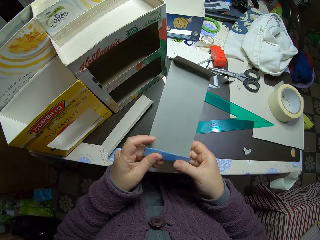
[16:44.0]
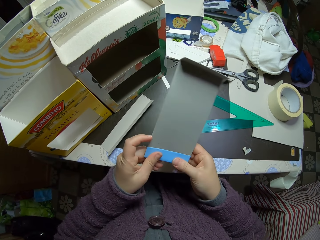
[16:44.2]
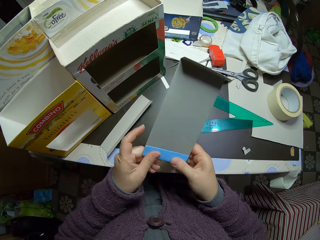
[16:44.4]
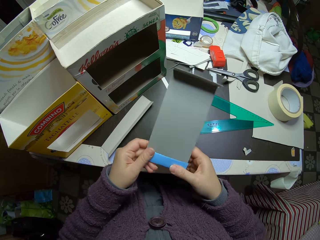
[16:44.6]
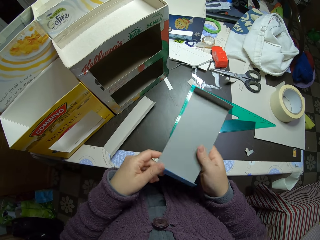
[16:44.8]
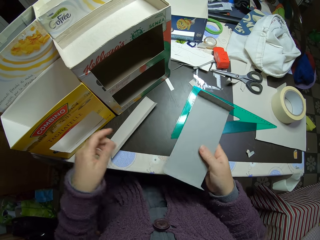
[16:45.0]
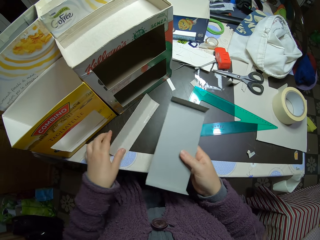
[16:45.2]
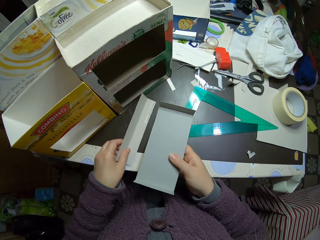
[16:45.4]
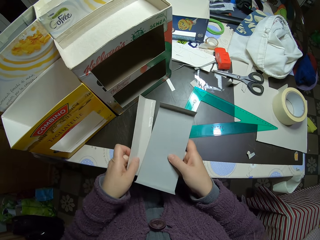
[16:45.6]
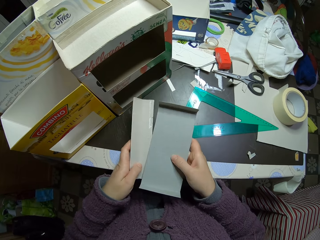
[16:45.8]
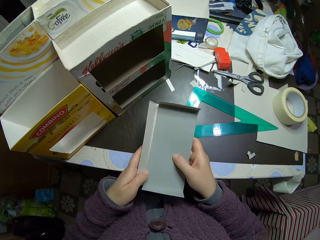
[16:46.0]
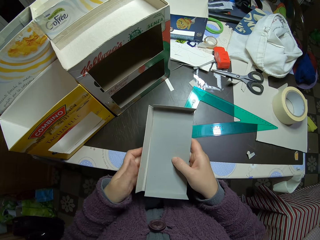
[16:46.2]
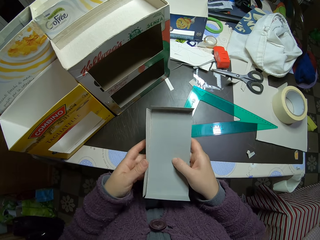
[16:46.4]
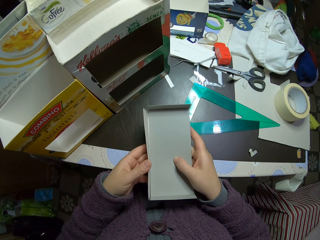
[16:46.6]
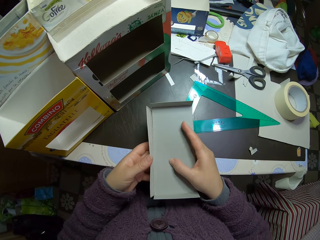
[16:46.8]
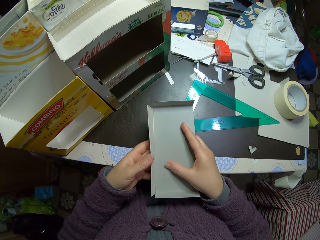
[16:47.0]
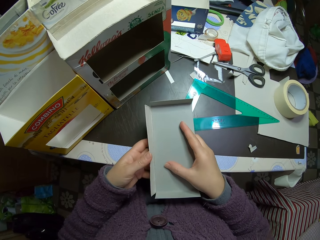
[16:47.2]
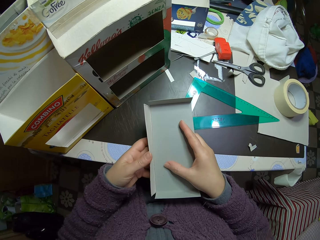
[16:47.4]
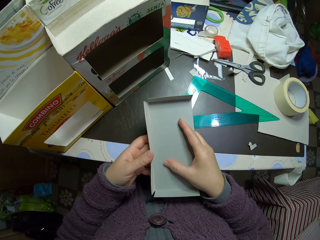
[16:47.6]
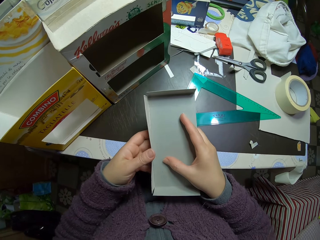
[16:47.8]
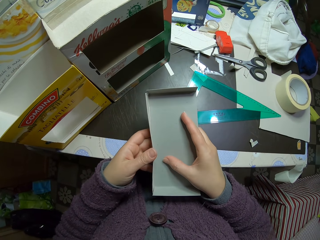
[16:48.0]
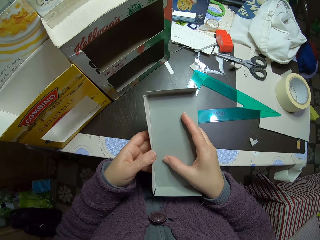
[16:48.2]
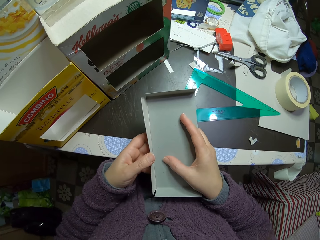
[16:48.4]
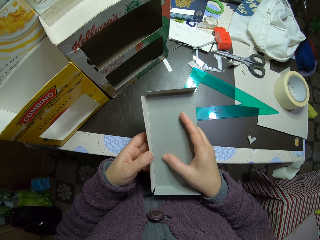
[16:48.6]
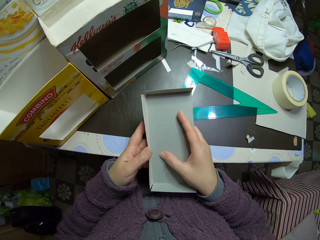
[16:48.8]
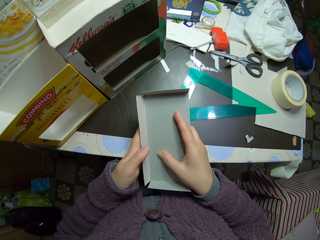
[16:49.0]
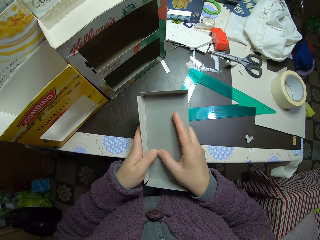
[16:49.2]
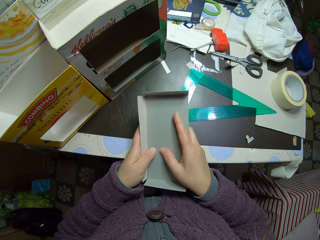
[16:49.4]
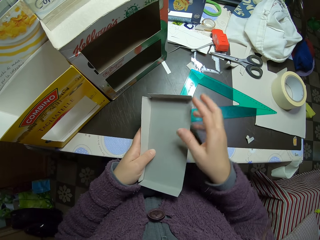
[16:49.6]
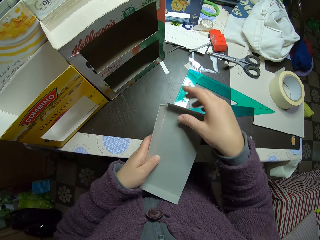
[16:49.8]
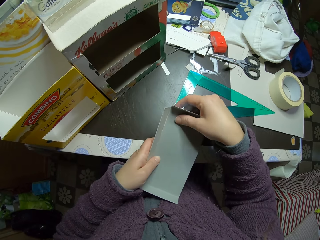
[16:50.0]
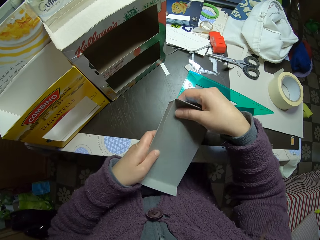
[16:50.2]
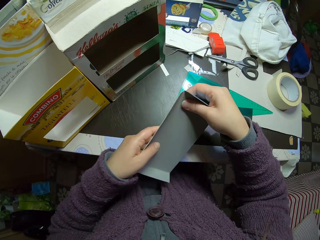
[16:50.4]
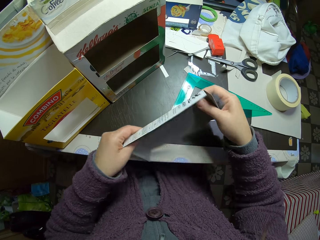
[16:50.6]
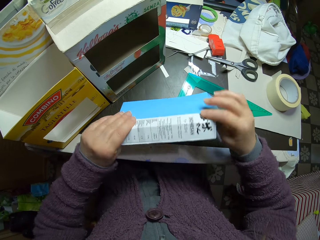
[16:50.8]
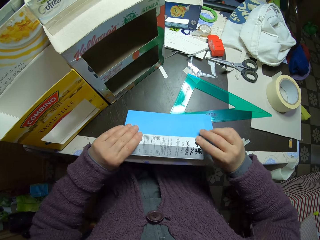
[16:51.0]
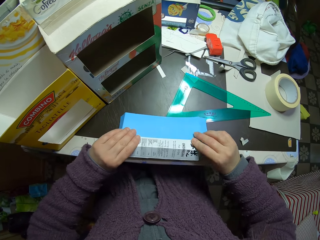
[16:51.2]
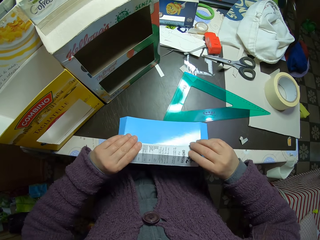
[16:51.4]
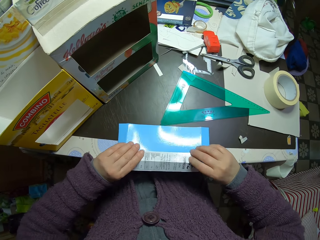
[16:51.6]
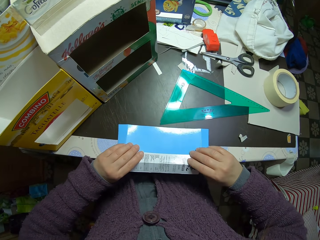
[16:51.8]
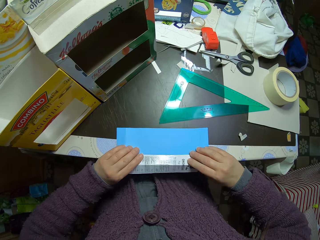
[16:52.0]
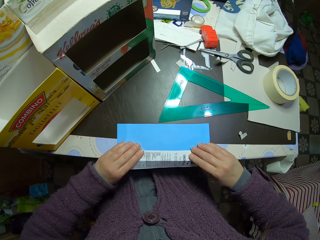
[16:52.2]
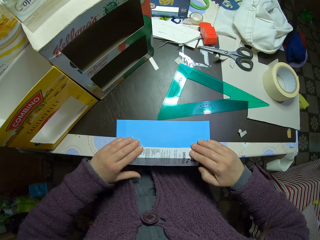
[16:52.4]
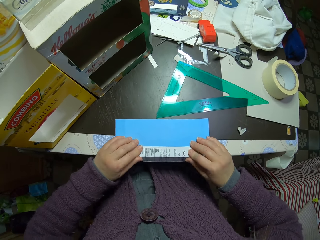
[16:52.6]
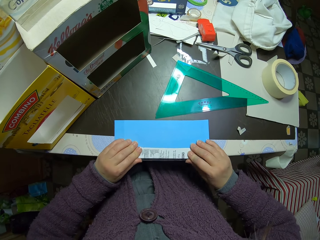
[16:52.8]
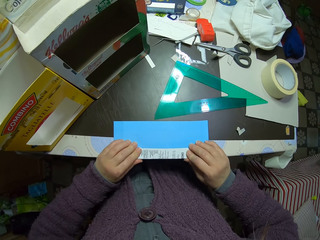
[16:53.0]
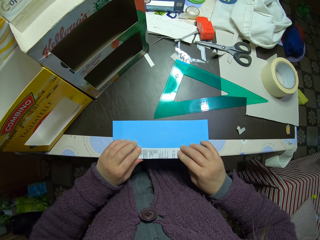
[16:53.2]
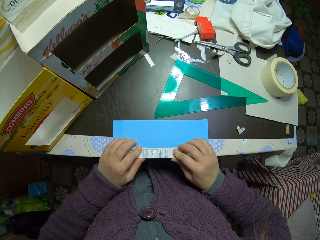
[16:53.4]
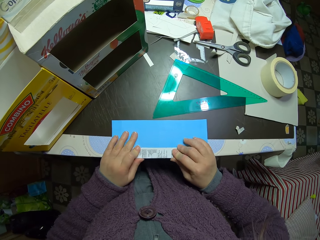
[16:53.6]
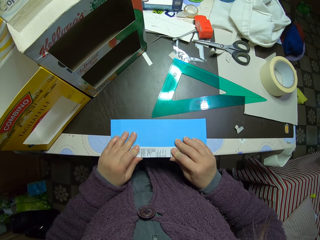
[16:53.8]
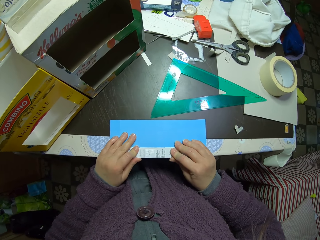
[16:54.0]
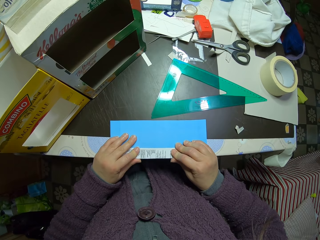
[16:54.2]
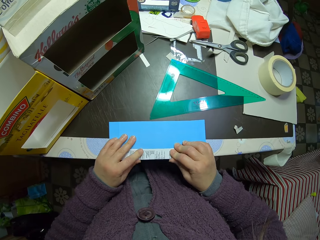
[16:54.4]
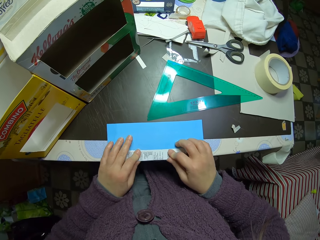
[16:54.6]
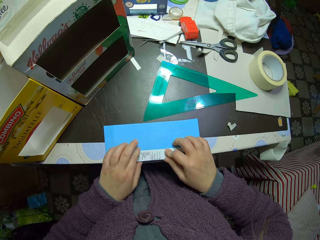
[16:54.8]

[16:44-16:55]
The camera wearer folds the piece of carton. They press the piece of carton. They pick up the initially folded piece of paper. They put the pieces of carton together. They hold both pieces of paper against each other. They turn the pieces of carton. They place the pieces of carton on the table. They fold the piece of paper against the table edge. They move the pieces of carton. They adjust the pieces of carton.

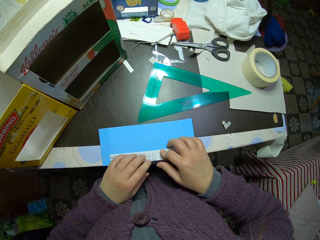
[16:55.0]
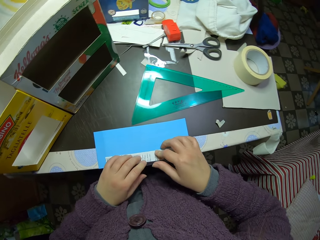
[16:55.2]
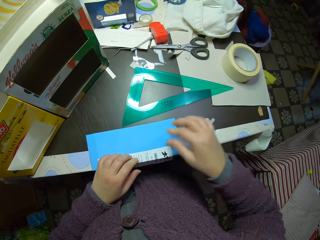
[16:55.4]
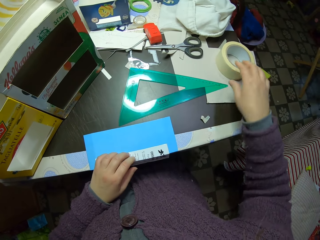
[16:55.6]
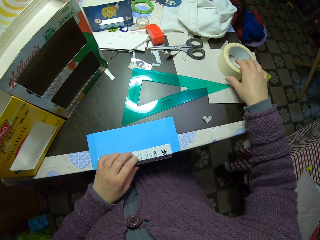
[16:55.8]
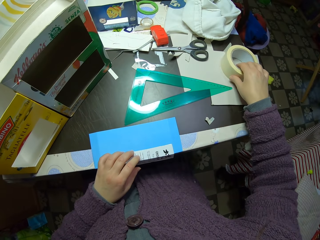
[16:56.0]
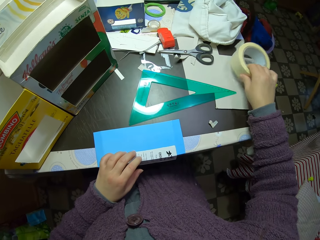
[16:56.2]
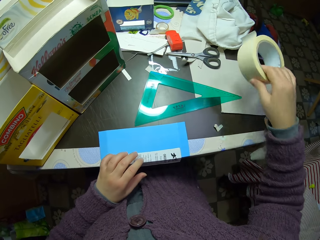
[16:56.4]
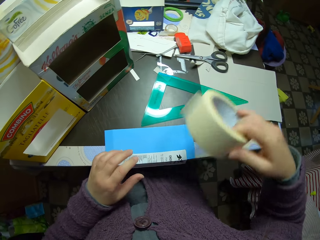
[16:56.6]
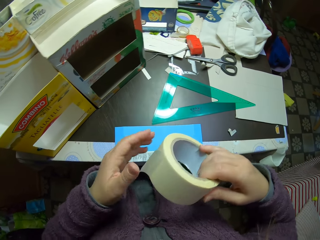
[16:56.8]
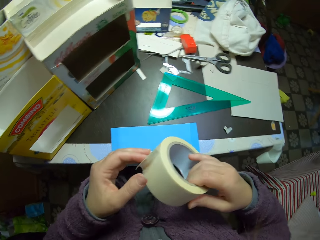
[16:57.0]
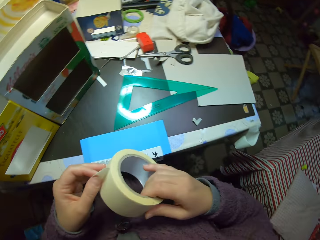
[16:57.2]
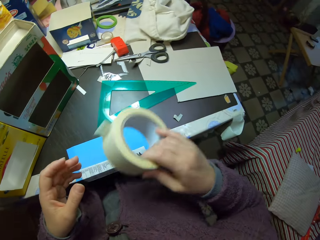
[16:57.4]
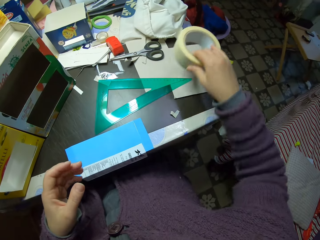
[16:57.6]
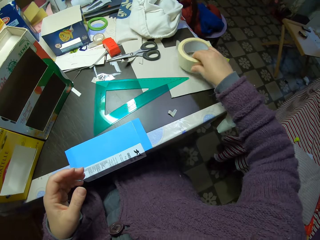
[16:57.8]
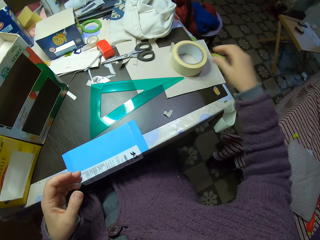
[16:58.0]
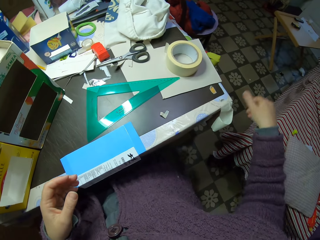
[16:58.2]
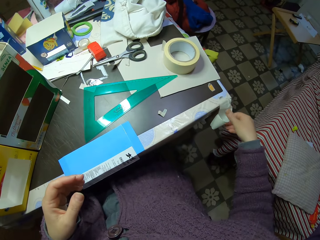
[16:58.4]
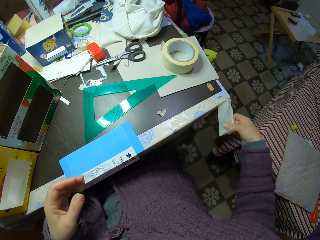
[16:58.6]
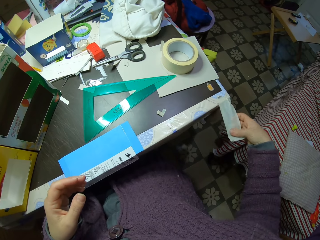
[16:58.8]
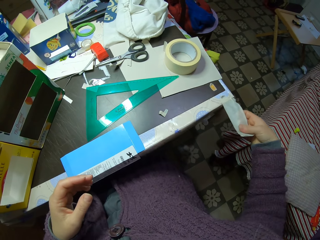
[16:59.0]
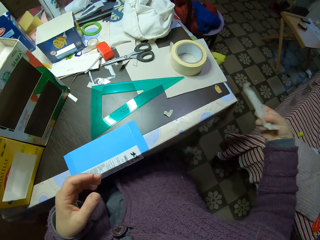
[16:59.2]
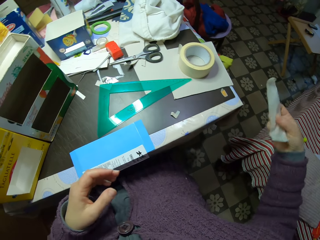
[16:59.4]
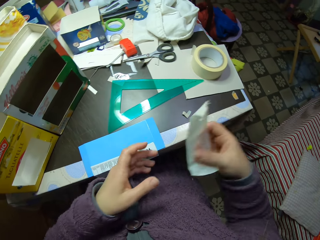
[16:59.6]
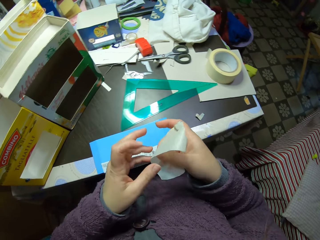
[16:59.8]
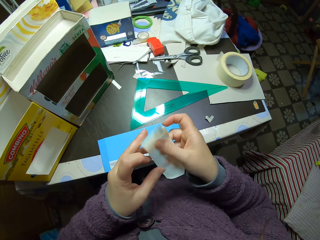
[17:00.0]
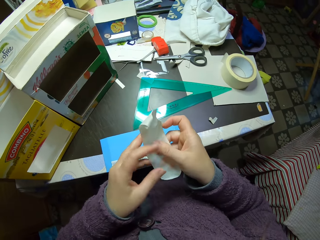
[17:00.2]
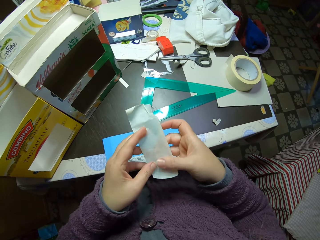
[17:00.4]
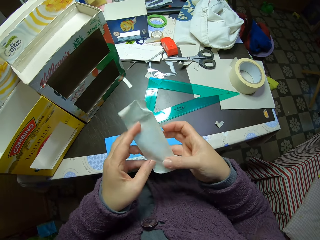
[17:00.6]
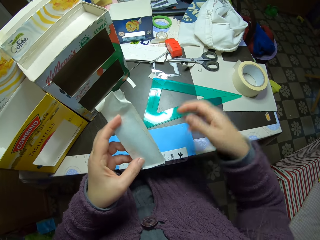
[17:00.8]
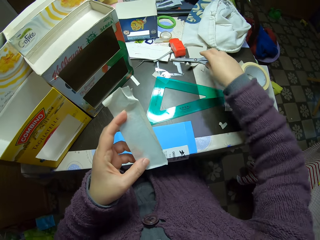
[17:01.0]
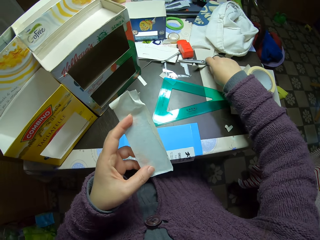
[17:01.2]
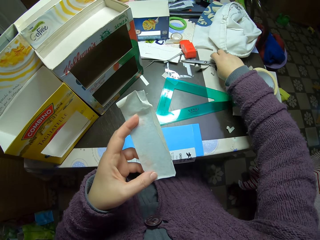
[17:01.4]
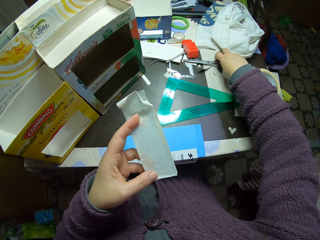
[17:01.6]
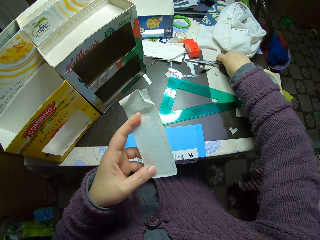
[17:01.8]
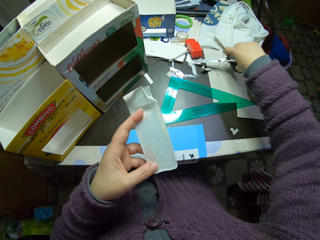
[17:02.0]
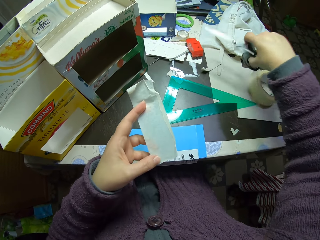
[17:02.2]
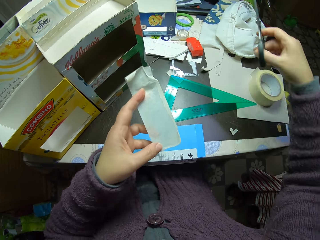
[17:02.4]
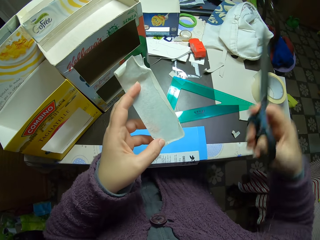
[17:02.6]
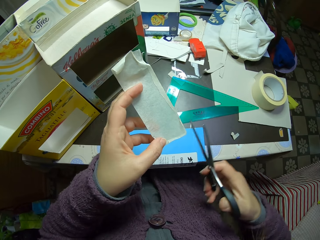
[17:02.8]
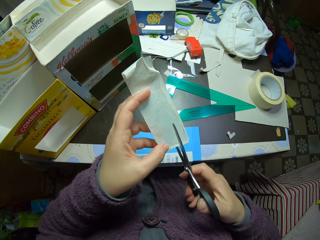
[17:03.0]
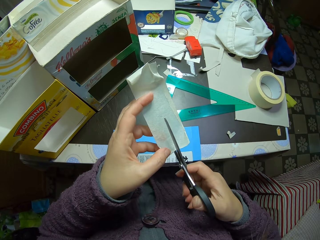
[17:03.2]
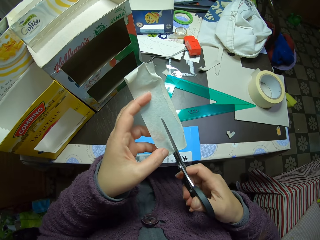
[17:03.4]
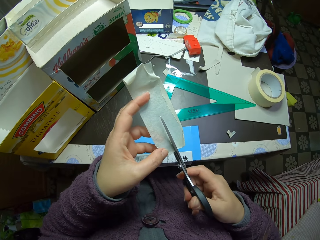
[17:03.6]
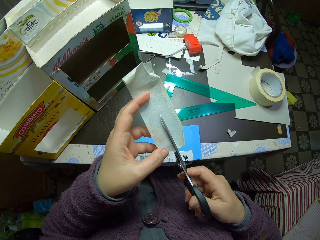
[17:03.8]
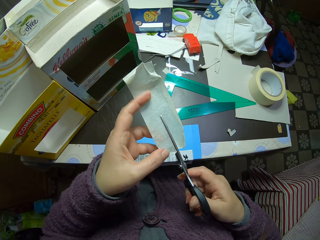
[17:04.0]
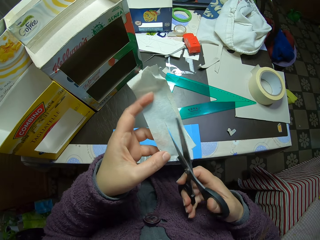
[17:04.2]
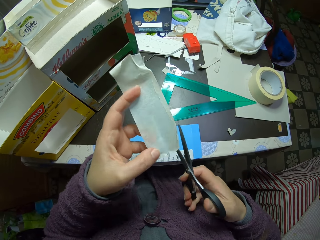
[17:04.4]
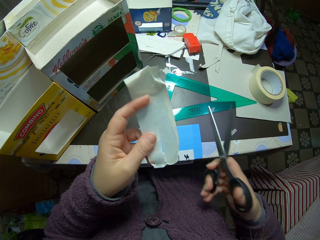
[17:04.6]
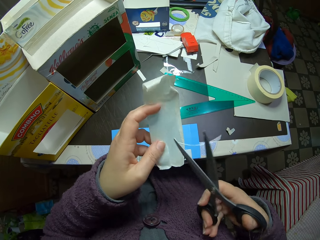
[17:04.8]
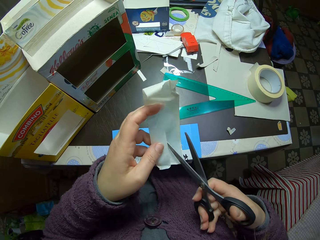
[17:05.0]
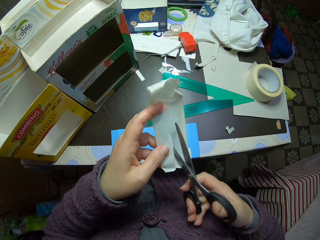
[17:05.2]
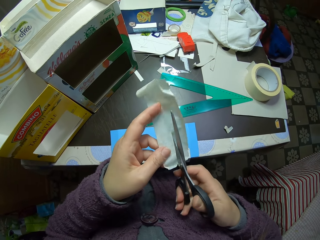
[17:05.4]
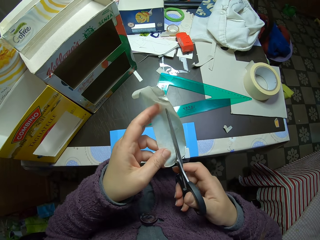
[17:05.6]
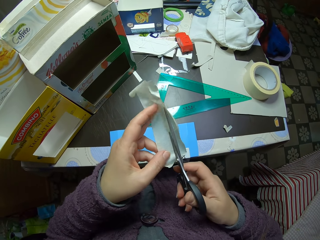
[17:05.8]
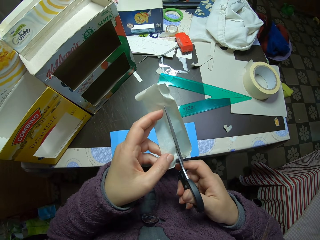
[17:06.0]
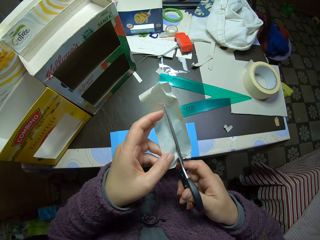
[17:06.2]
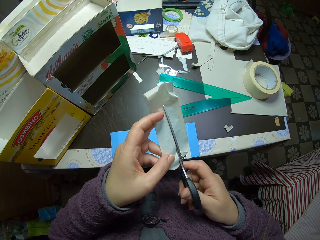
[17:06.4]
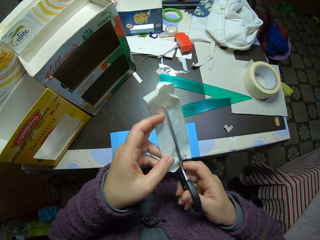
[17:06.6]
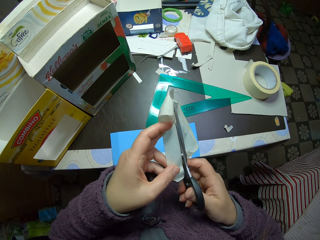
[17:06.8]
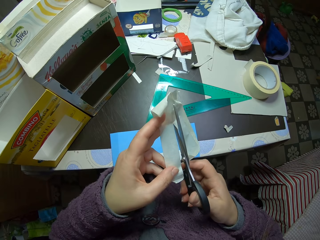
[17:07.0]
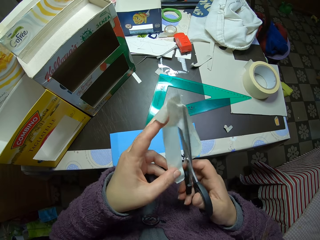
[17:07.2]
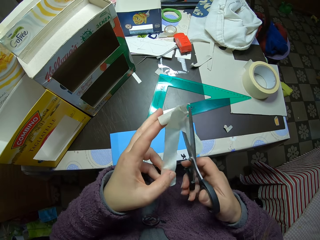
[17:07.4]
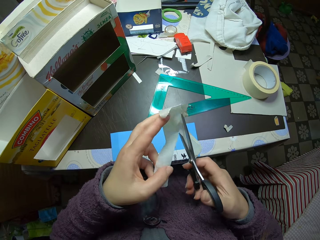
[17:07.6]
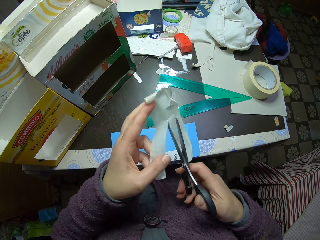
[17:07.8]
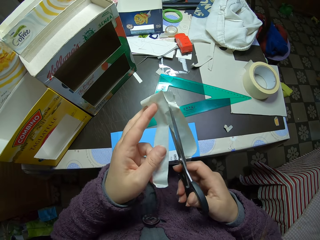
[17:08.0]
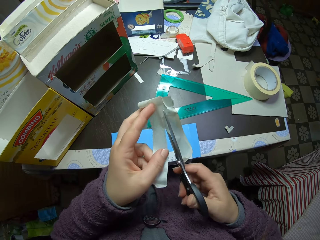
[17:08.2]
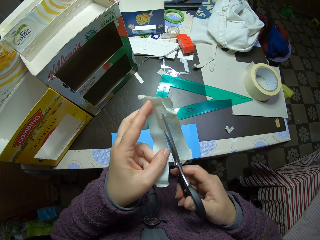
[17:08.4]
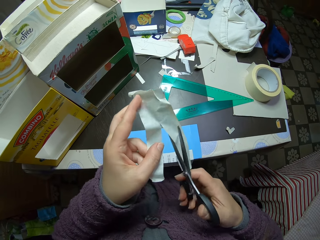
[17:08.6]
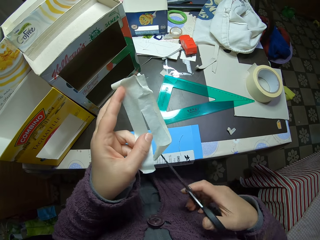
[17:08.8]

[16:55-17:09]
The camera wearer picks up the paper tape or sellotape on the table. They unhand the pieces of carton. They touch the sellotape. They drop the paper tape on the table. They pick the piece of paper tape attached to the table. They pass the sellotape to the left hand. They pick up the scissors from the table. They cut the paper tape with the scissors.
